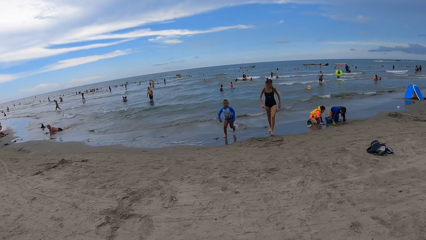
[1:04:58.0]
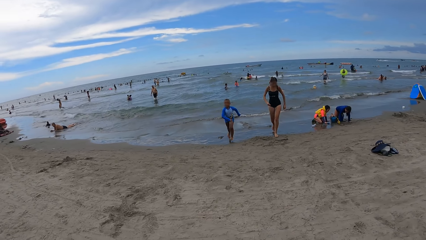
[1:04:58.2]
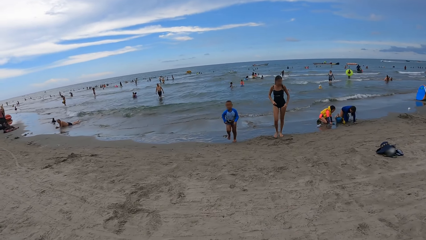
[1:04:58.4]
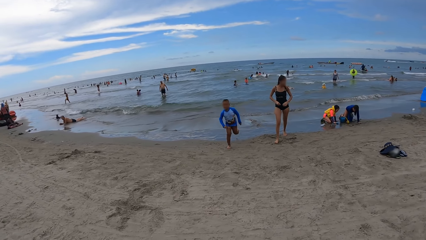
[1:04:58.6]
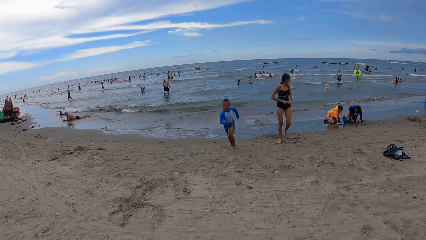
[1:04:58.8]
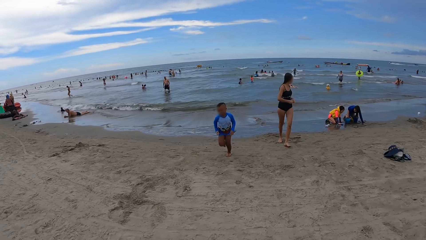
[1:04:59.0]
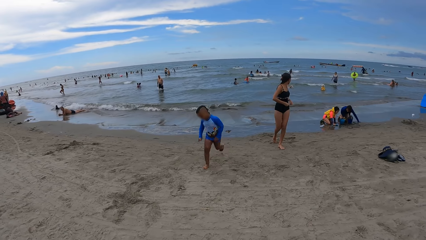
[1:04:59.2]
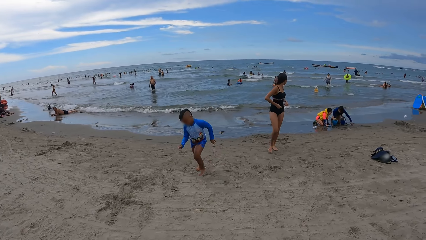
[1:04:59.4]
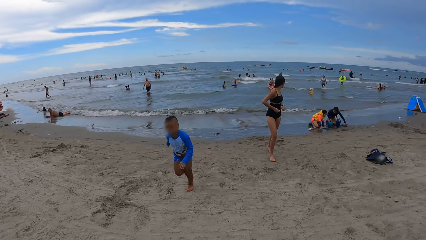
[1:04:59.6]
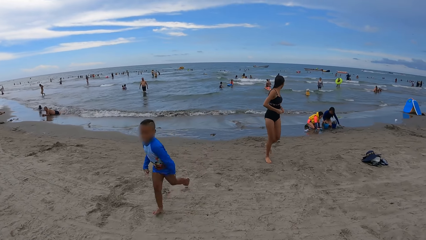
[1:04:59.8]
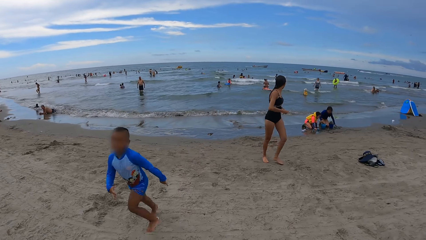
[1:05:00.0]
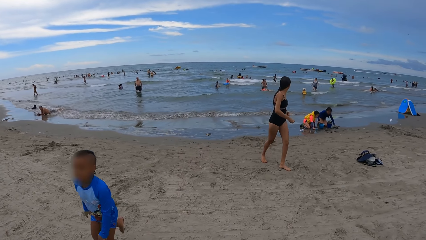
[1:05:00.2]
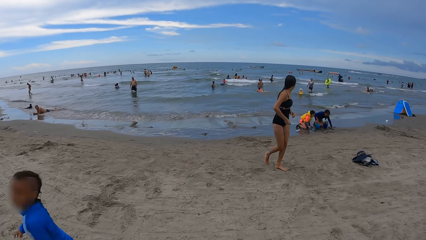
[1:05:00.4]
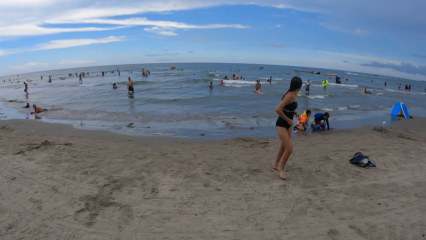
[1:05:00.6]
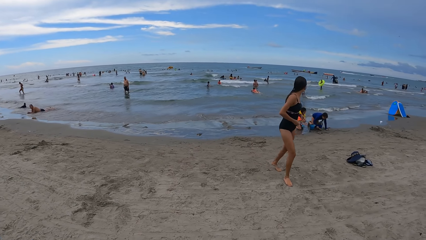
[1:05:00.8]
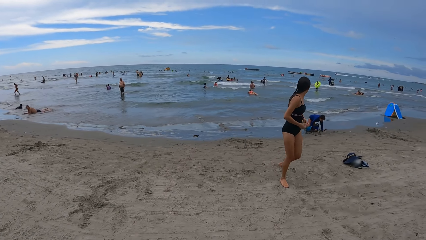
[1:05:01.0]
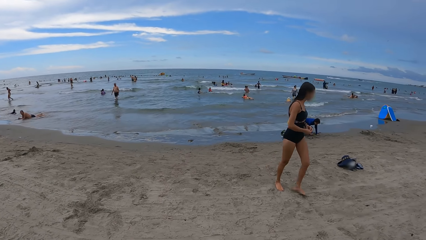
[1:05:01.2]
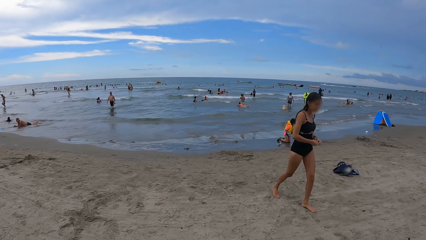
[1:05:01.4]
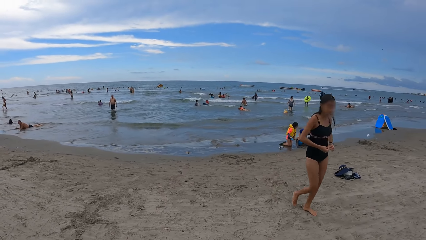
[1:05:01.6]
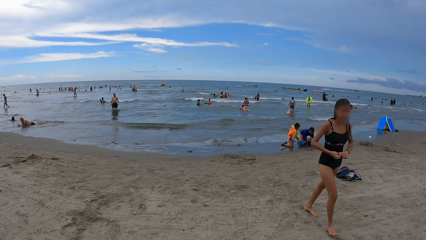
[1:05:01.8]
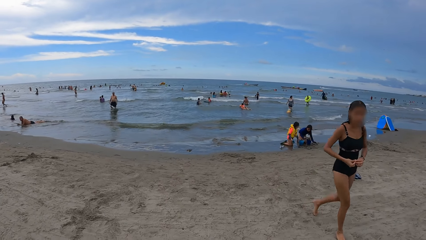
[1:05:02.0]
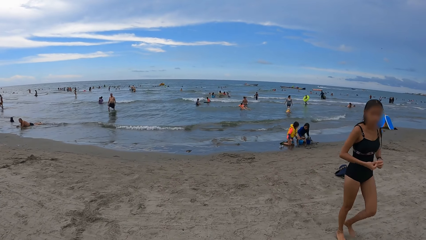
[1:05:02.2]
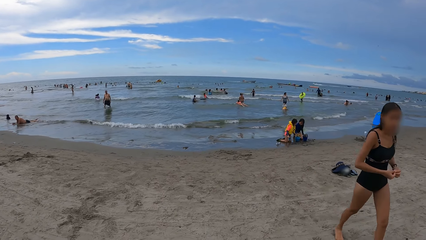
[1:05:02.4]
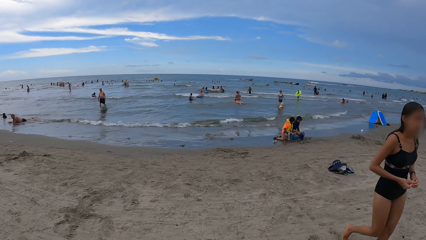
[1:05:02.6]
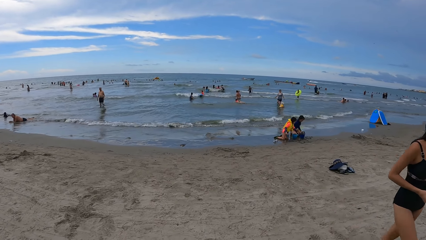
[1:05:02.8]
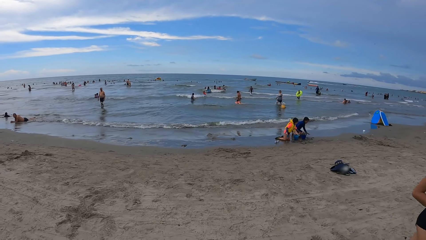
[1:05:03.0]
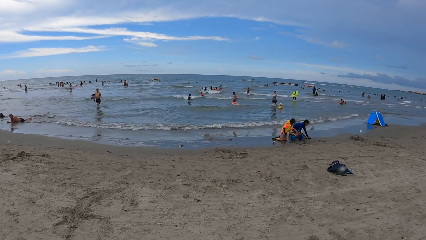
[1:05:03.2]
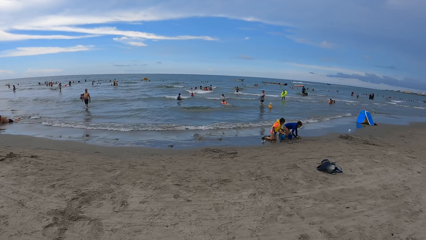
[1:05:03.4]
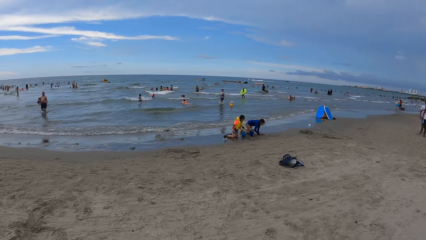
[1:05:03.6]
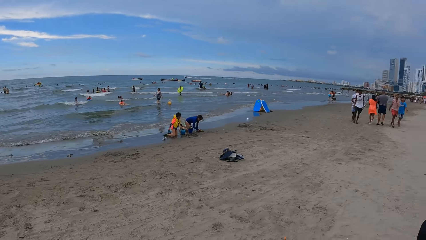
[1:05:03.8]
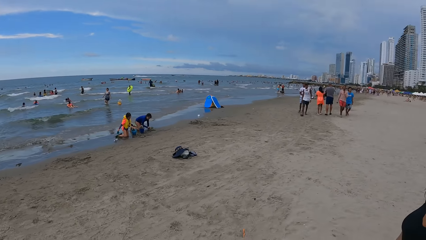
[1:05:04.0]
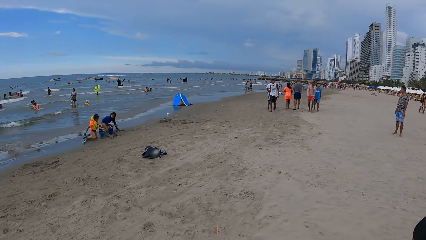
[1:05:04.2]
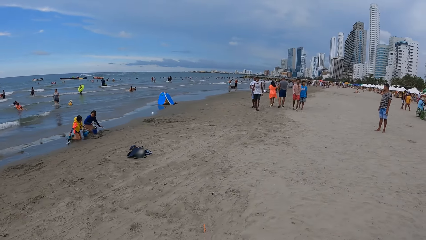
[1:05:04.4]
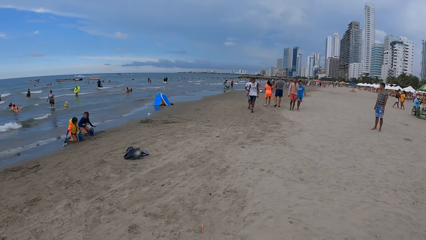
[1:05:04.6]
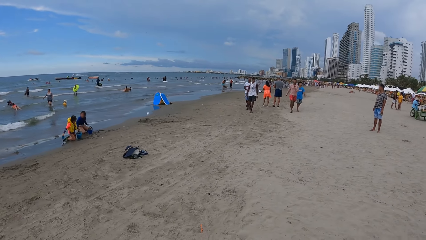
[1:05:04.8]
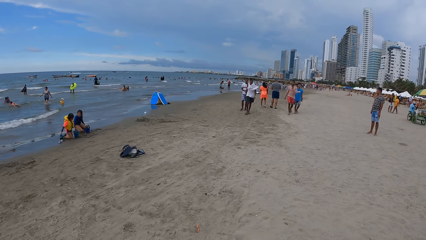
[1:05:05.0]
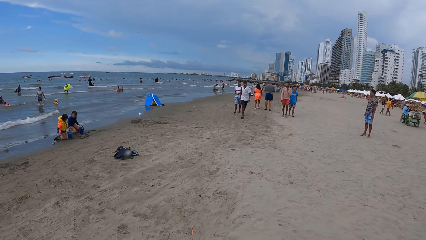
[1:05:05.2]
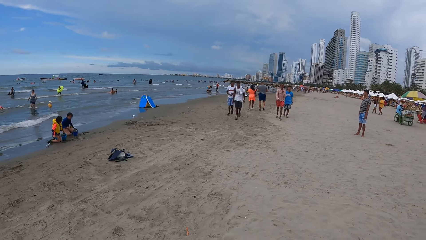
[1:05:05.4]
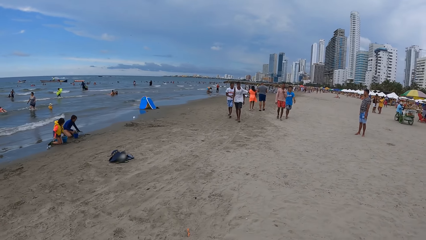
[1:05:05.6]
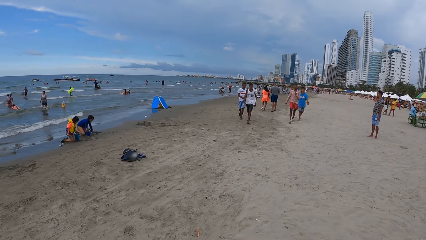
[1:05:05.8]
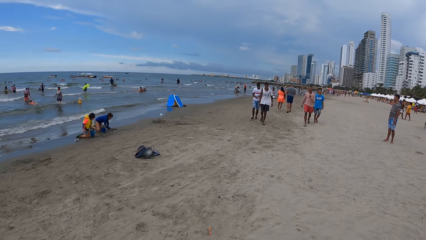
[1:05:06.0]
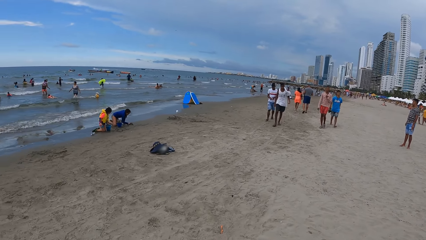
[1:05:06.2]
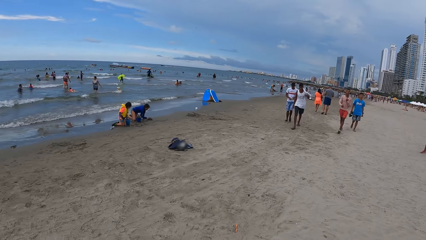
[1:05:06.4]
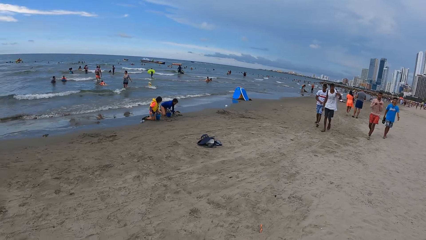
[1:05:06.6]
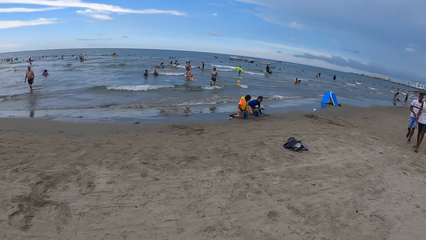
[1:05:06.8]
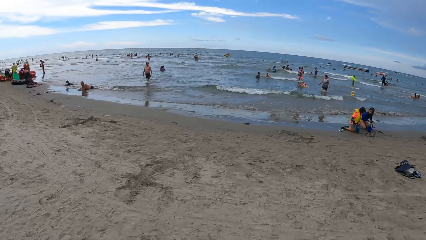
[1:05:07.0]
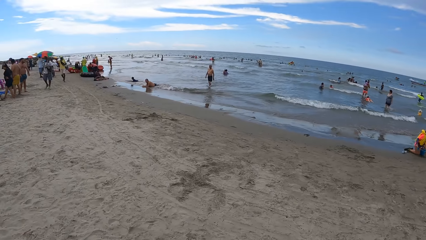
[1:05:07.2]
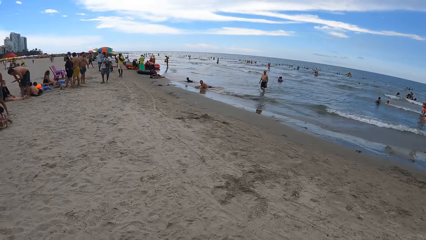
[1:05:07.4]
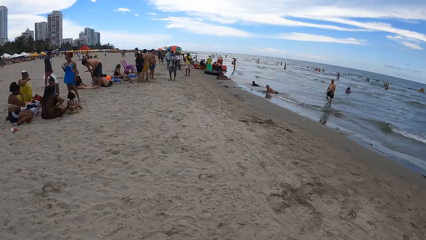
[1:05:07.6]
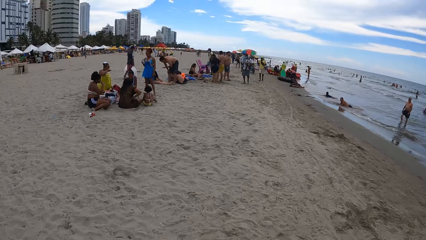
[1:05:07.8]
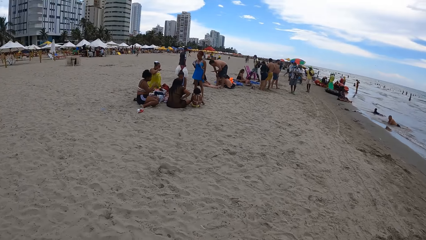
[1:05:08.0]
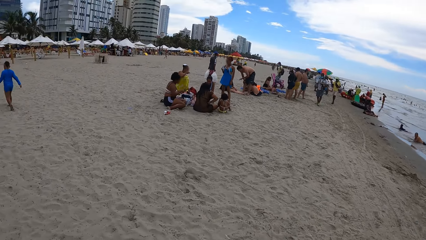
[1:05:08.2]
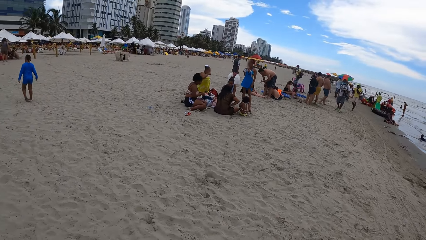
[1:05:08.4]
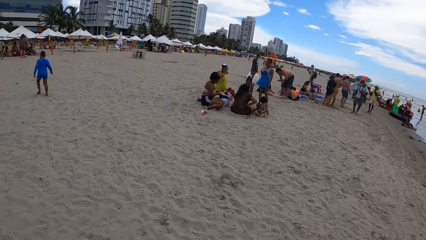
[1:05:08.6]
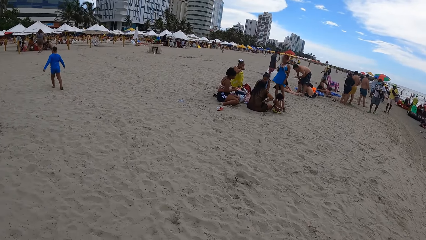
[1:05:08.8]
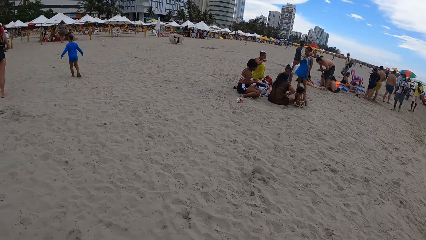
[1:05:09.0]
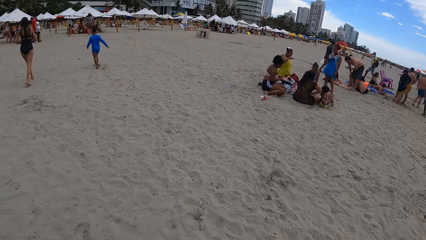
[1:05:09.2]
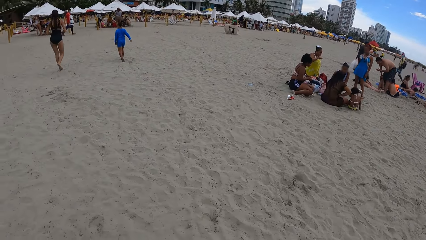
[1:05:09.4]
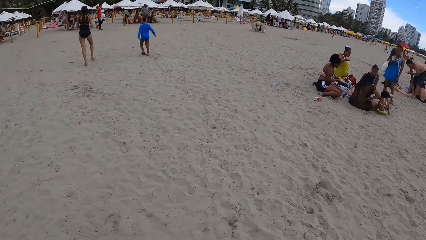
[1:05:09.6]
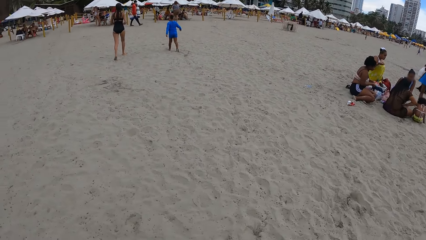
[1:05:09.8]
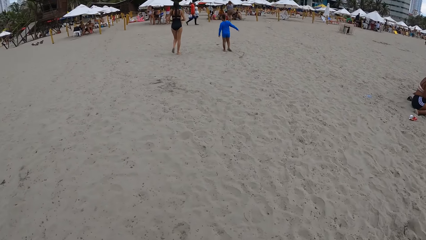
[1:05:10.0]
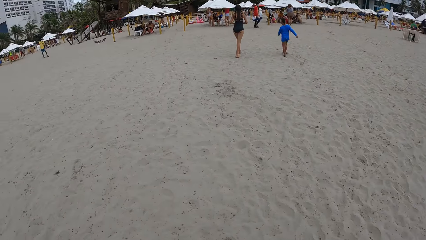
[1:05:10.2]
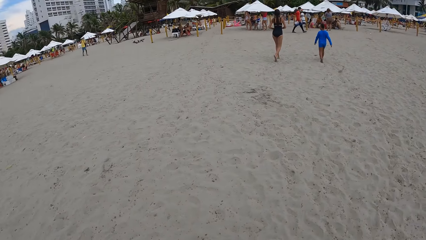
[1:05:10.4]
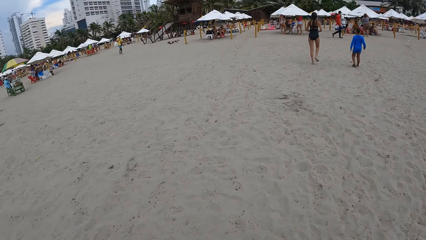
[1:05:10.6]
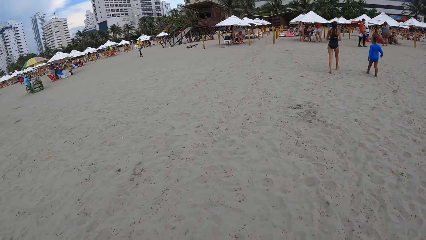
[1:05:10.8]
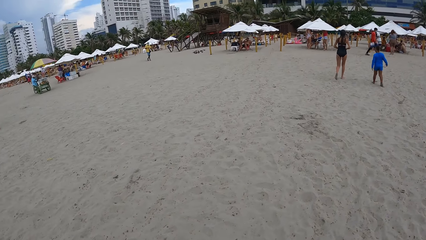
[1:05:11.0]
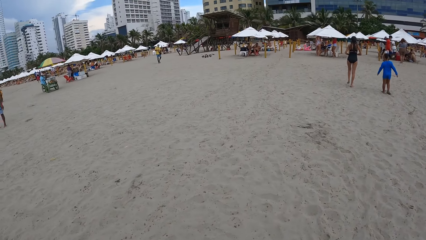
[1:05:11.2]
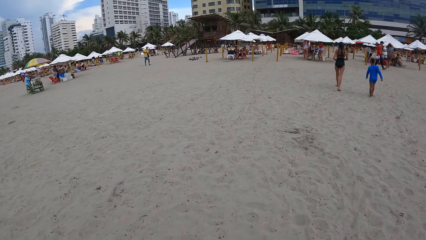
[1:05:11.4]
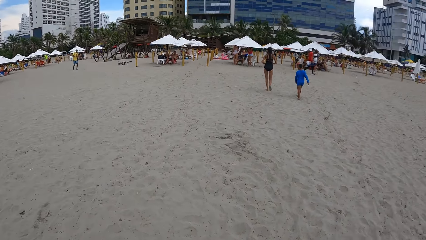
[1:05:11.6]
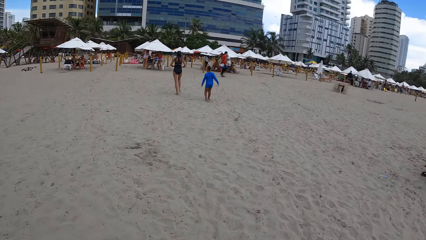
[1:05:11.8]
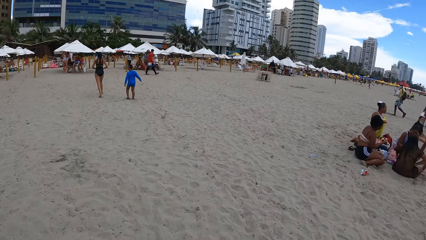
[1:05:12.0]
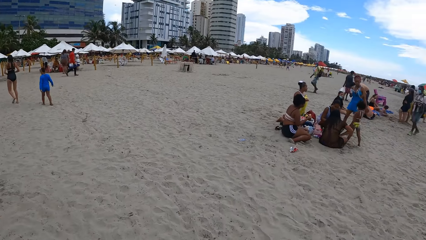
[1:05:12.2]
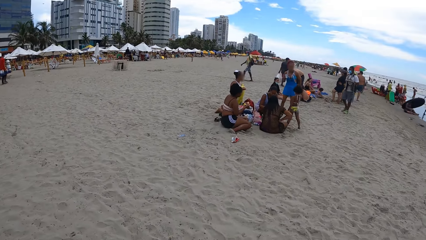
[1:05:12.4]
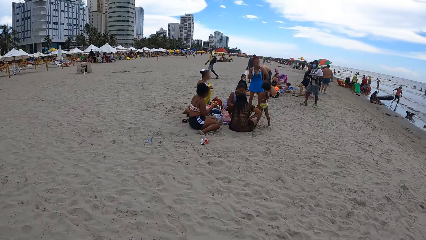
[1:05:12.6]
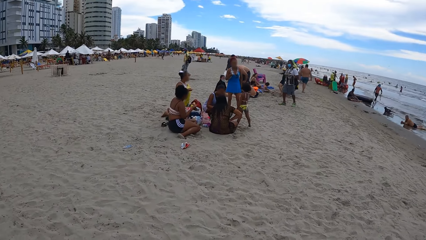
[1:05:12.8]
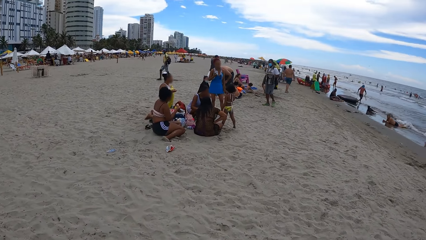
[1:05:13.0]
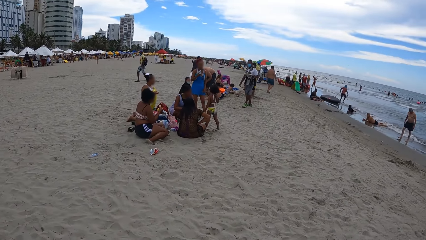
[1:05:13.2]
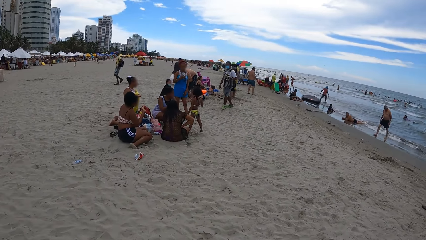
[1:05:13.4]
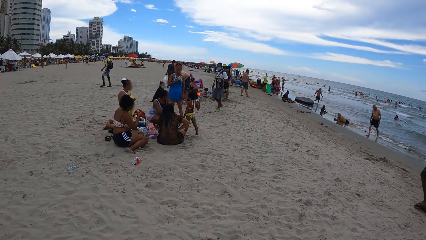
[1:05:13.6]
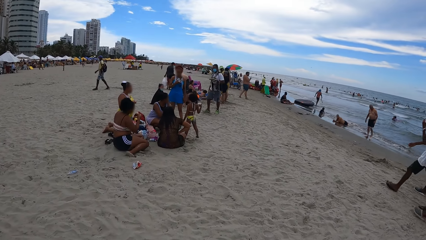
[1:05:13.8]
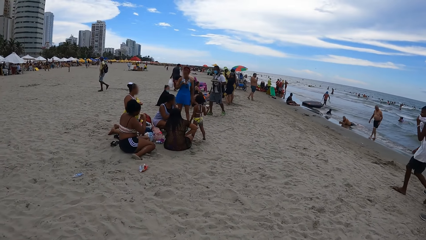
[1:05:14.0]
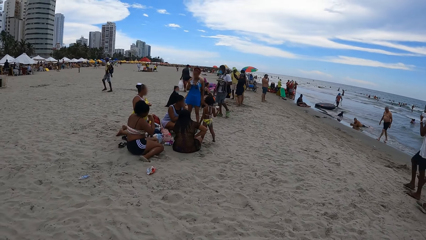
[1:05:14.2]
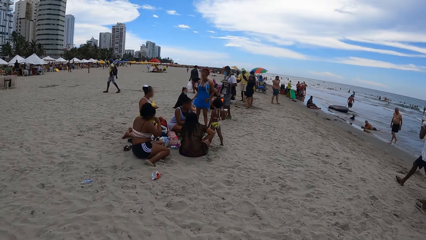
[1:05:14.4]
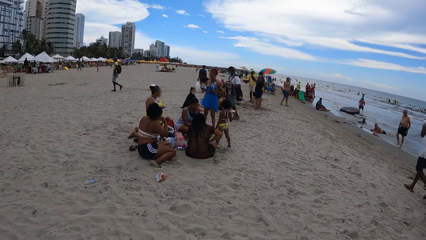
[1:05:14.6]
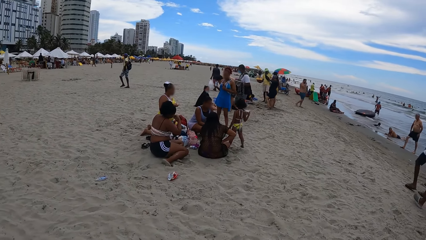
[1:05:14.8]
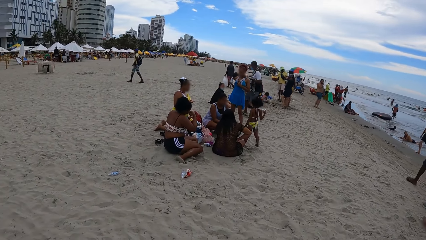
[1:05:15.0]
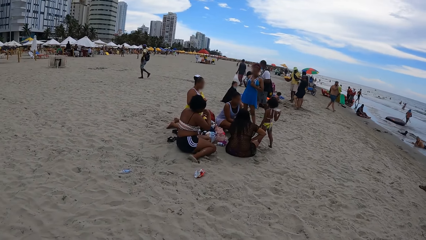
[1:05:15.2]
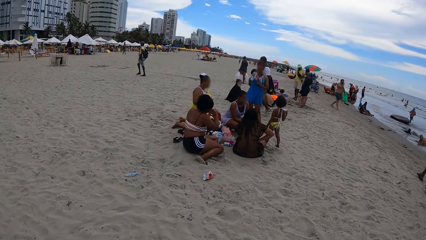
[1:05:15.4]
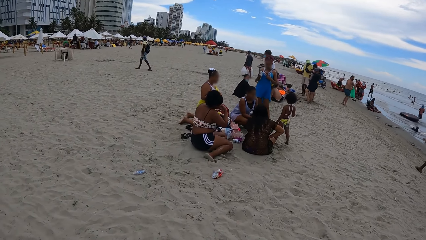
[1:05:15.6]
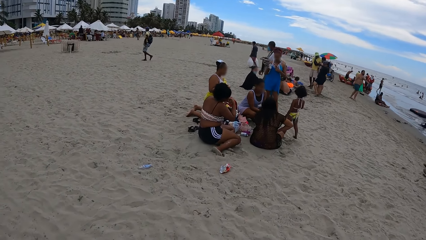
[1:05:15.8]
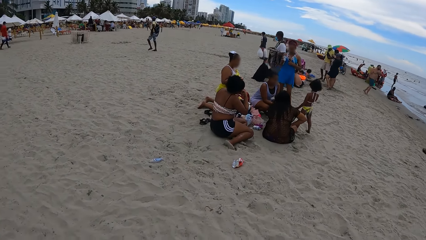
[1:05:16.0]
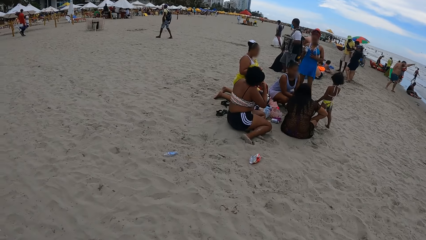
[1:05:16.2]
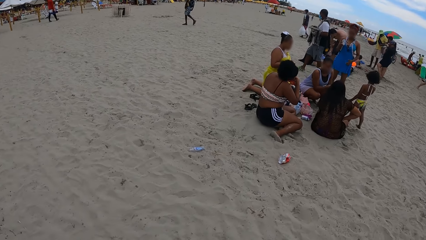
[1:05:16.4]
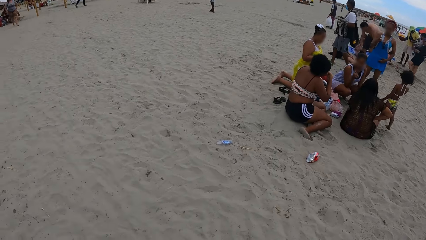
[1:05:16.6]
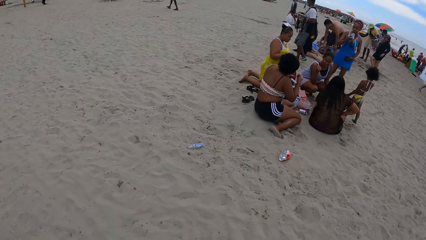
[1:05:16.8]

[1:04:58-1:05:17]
The camera wearer looks right. They turn around. They turn back. They walk left.
